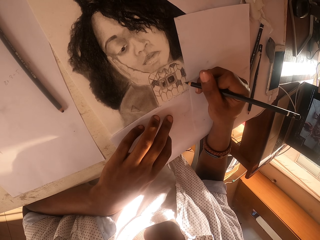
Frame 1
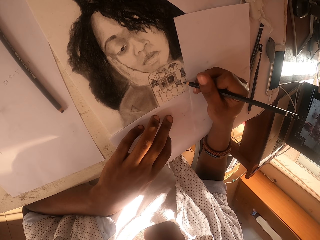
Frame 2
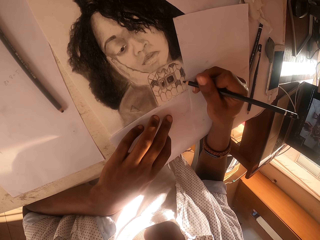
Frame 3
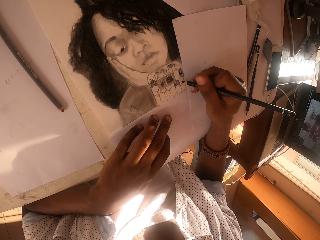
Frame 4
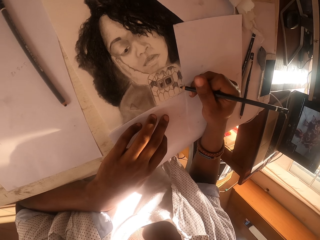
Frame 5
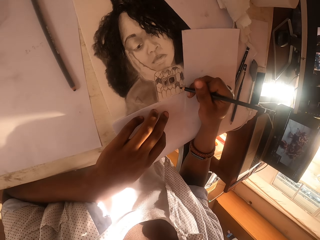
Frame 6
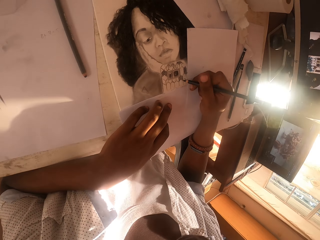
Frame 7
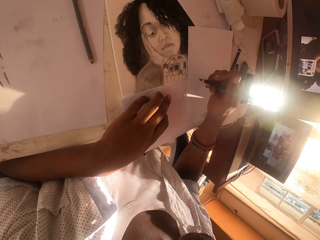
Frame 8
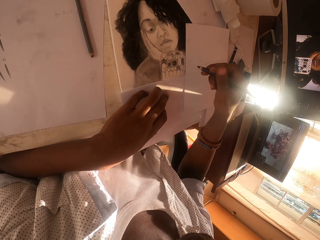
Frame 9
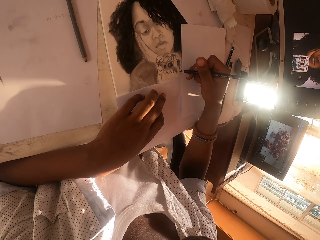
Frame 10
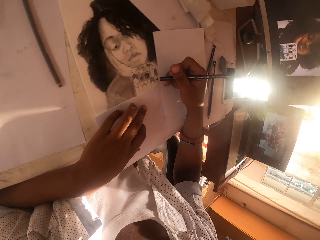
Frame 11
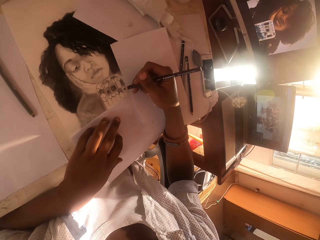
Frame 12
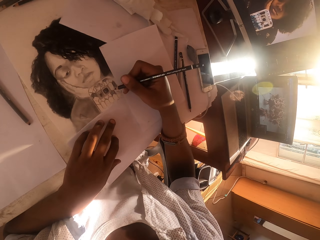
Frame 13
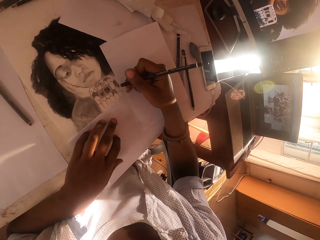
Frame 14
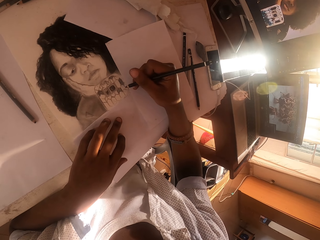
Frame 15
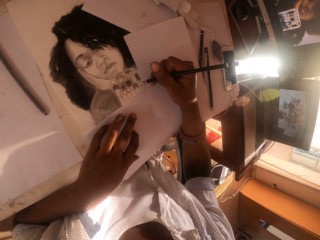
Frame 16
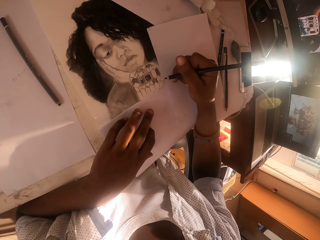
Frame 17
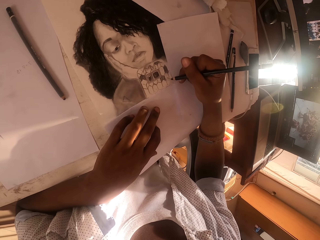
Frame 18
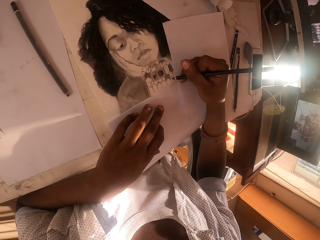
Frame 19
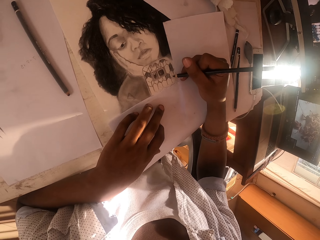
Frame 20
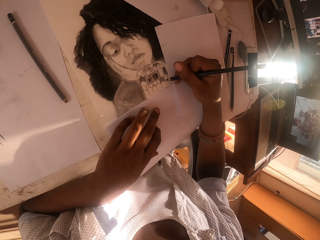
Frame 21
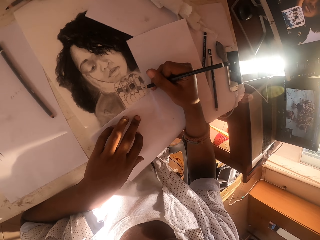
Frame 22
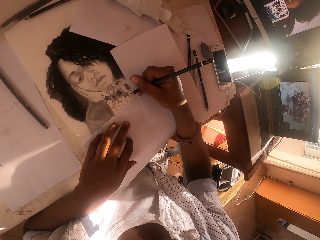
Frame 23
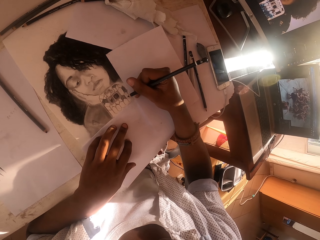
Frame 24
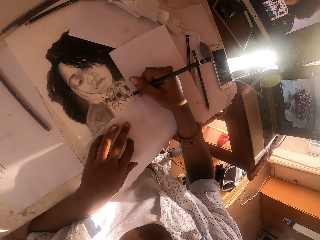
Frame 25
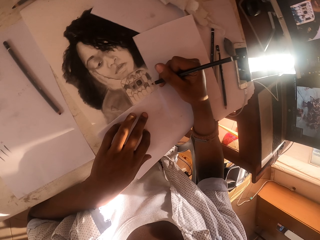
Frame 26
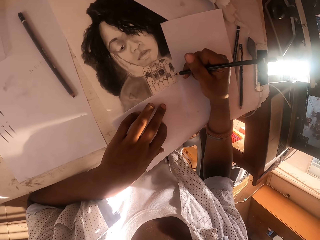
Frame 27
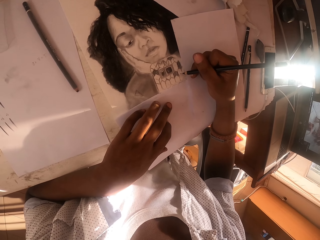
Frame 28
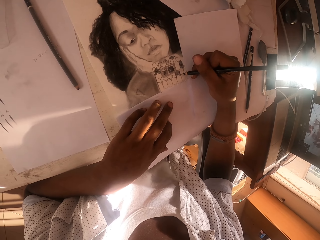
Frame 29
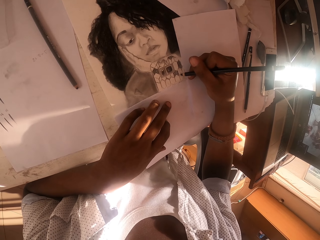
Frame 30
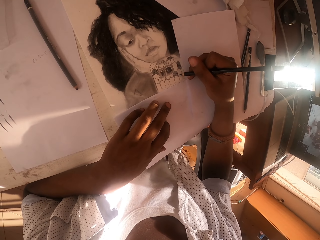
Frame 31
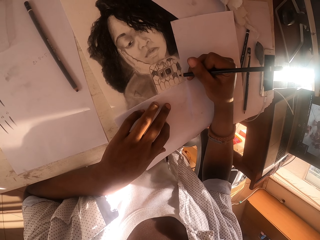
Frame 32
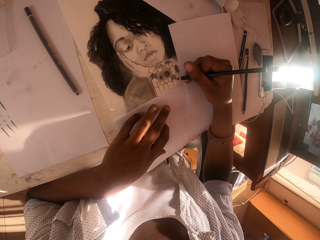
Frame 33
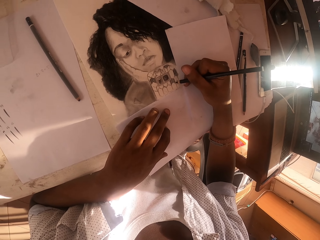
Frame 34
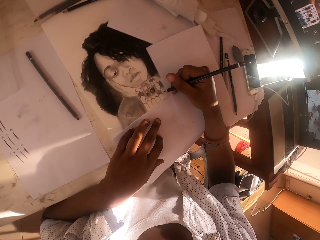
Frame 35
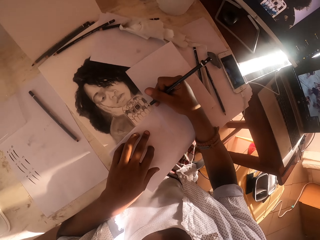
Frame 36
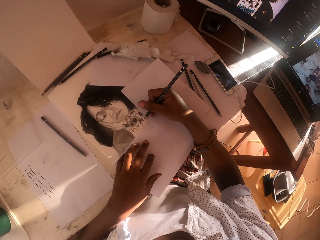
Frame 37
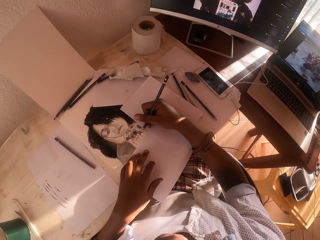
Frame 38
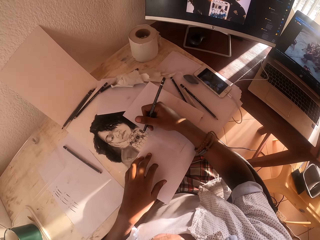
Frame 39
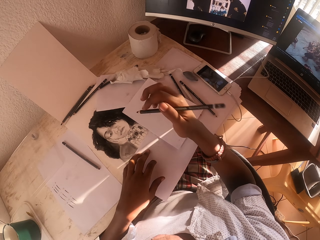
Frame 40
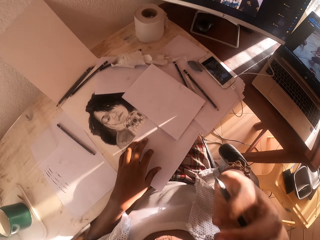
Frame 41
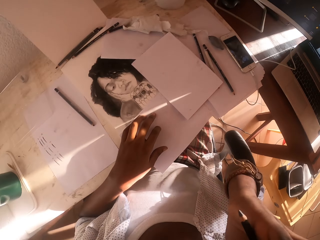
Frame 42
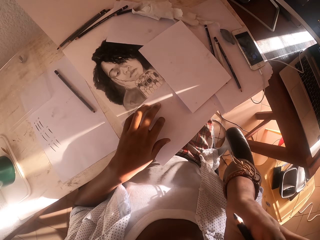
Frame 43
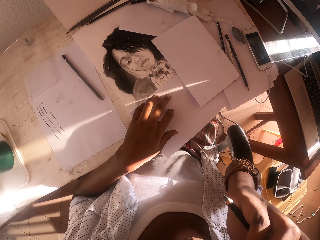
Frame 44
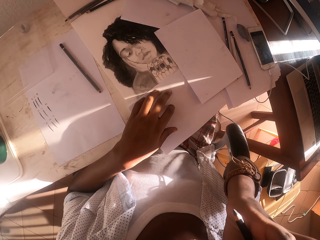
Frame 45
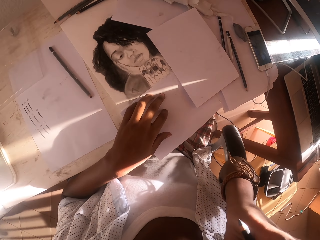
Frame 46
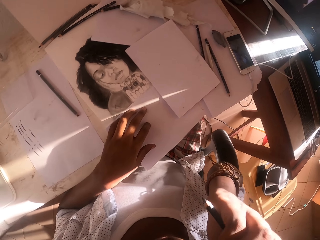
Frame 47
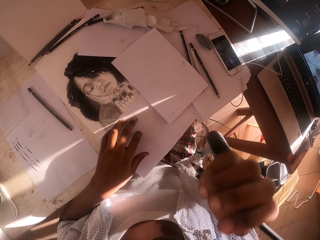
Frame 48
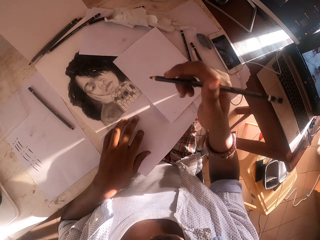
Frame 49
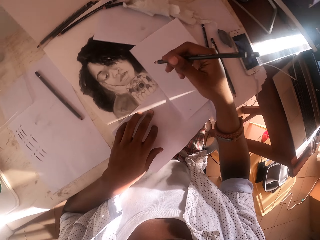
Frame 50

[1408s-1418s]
The camera wearer adjusts his hand. He lifts the right hand from the paper and moves the hand with the drawing pen. He draws the picture on the paper. He scratches the cheek. He lifts his hand.

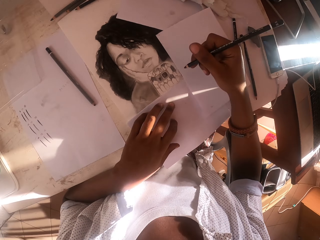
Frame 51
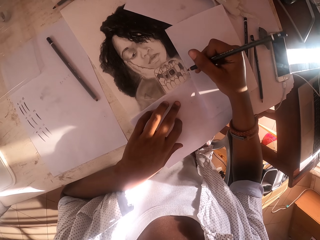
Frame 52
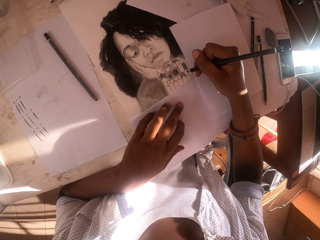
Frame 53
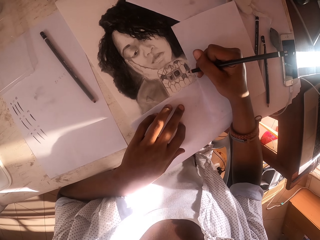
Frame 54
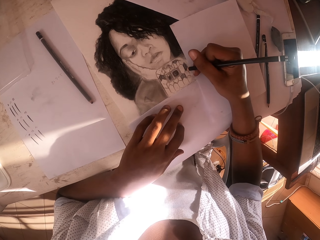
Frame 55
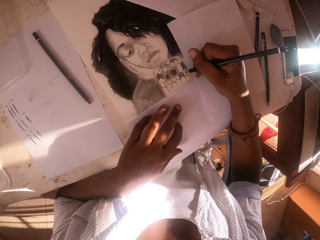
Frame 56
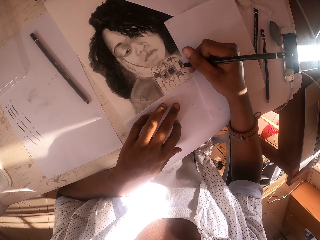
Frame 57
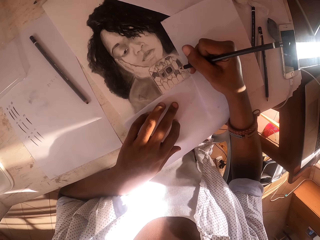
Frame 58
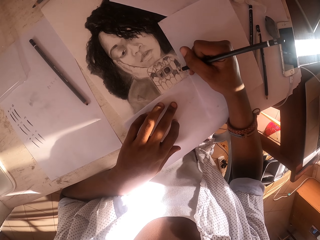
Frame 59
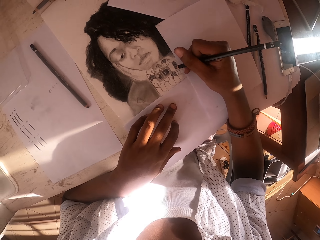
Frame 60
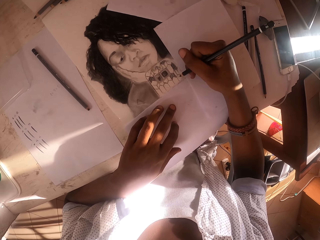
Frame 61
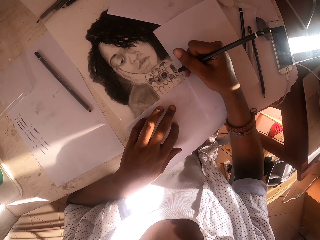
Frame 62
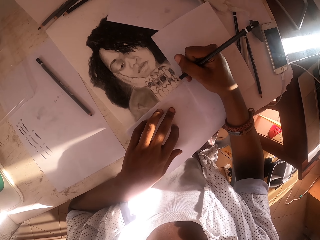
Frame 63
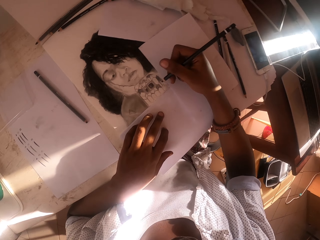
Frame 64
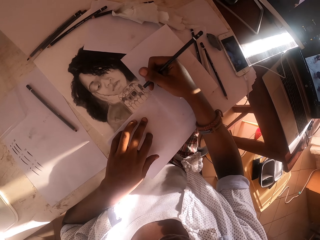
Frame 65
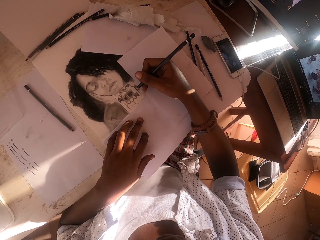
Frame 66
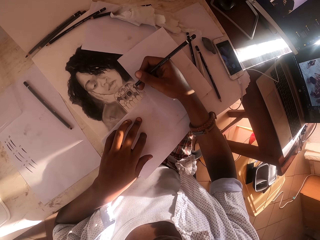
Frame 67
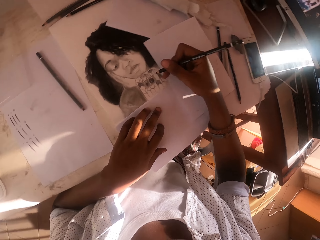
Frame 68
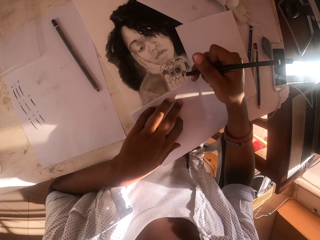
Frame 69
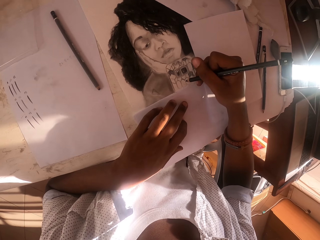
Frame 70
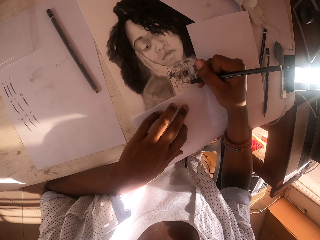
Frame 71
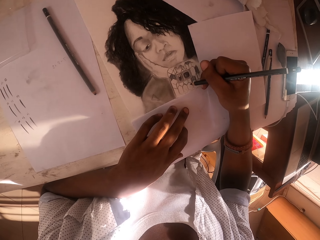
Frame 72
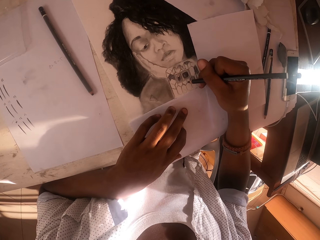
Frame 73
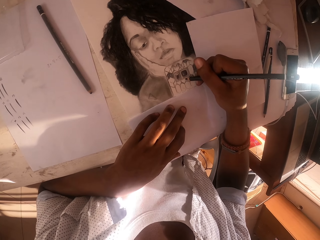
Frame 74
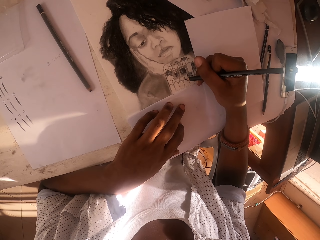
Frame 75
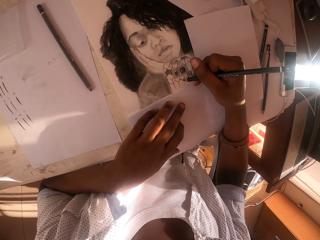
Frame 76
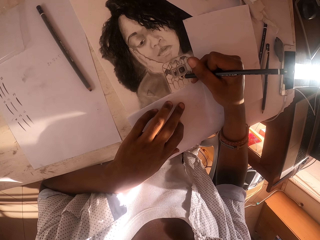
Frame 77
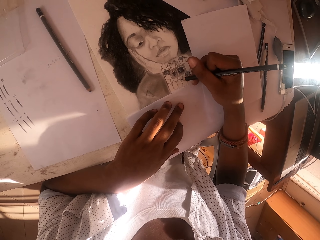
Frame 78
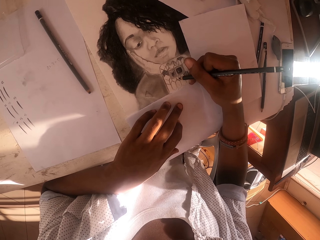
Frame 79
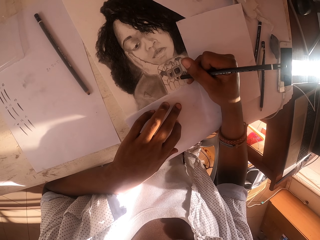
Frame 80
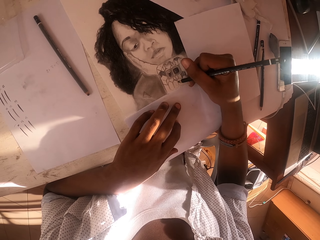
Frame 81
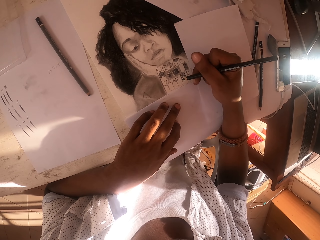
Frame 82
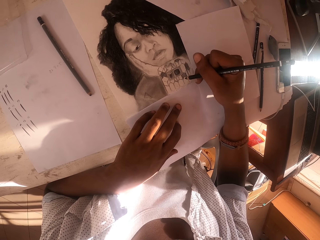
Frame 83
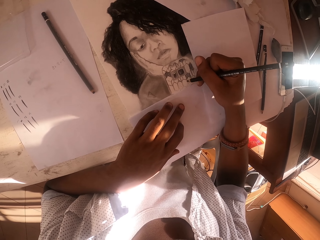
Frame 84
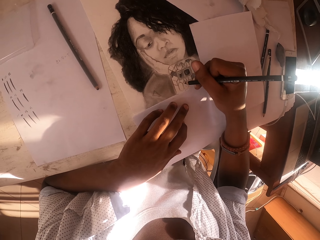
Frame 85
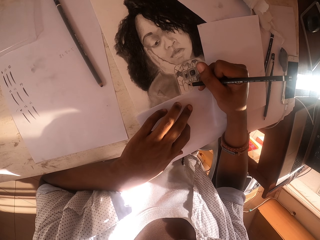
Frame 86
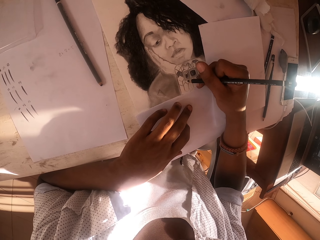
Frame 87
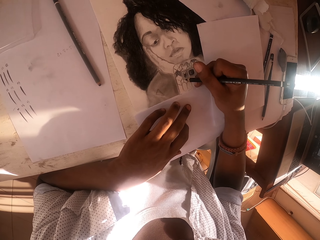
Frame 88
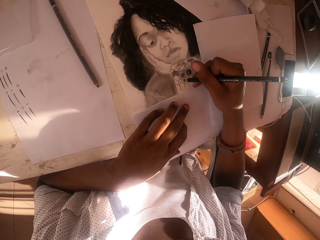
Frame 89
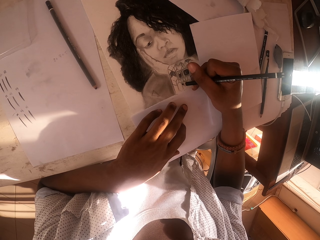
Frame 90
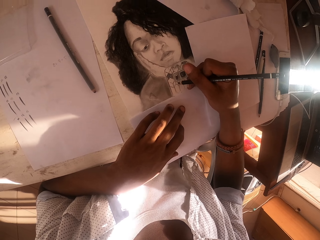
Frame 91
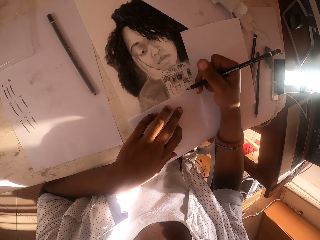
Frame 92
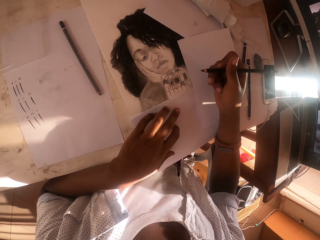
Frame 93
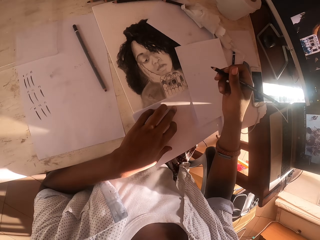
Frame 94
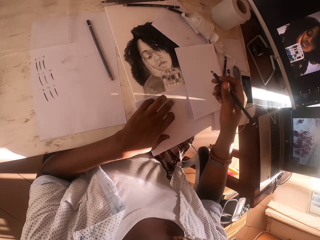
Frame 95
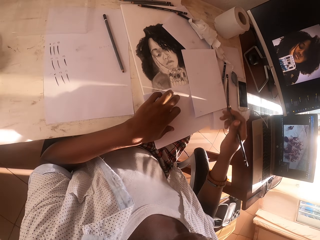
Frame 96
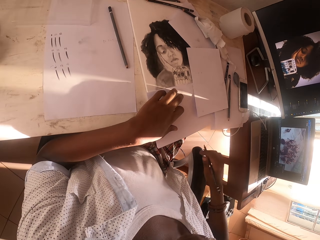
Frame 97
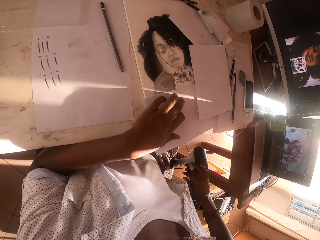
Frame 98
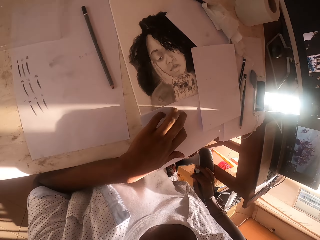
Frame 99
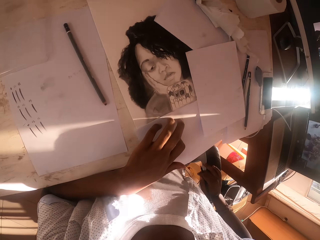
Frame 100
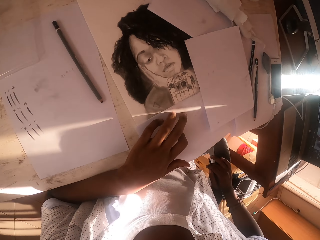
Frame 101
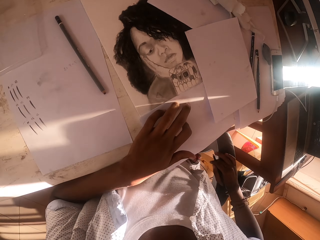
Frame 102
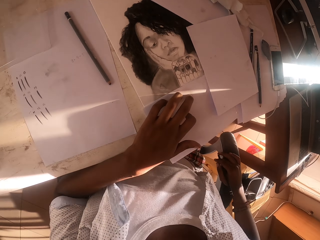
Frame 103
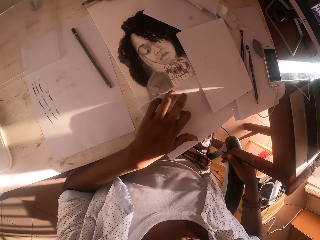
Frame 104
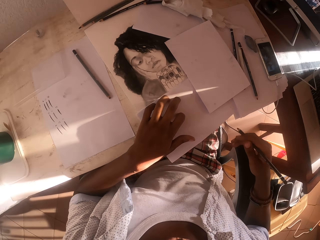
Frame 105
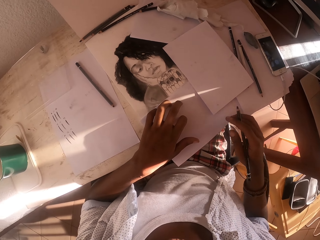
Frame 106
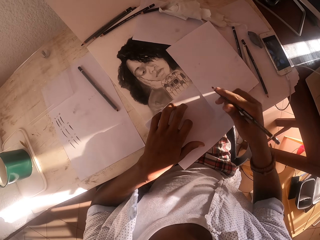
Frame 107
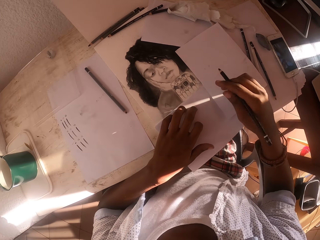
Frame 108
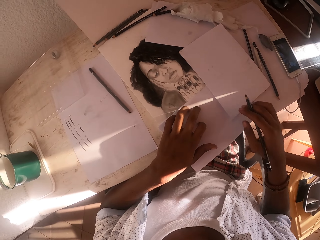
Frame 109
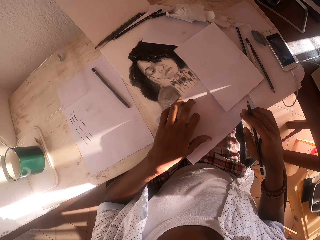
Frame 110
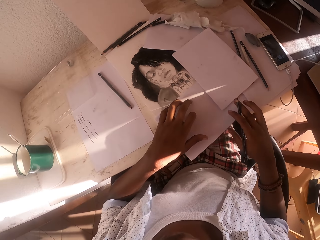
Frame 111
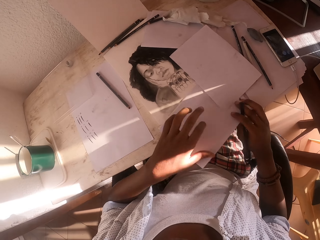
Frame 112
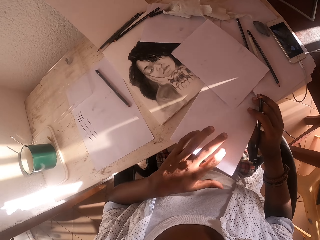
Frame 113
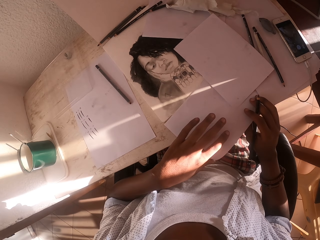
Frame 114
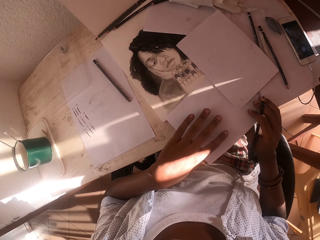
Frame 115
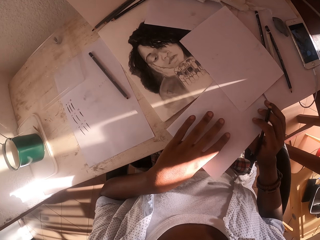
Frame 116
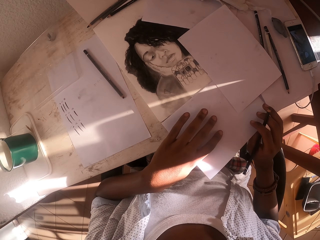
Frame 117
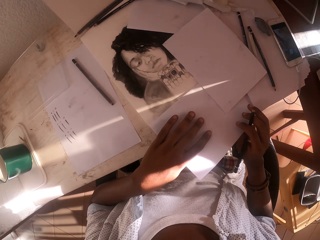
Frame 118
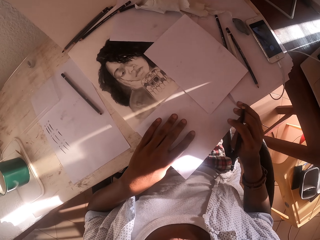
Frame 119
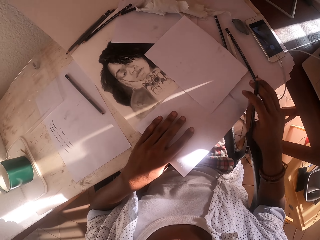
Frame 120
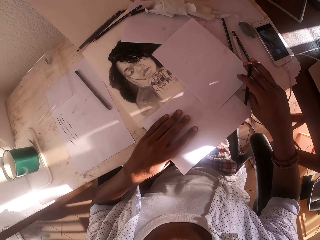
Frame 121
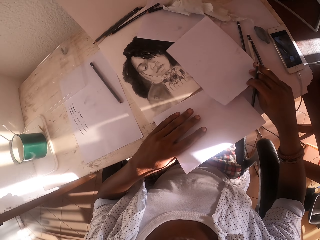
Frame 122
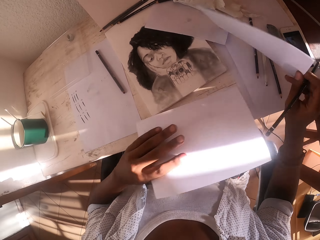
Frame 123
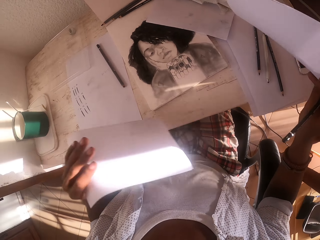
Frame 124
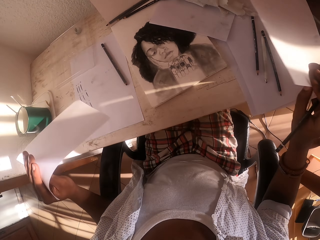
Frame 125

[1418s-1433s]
The camera wearer puts down his hand. He draws the picture on the paper, moves the hand with the drawing pen and moves the right hand on the chair's arm. He puts down his hand. He moves the hand over the paper. He holds the paper and moves the paper on the table.
